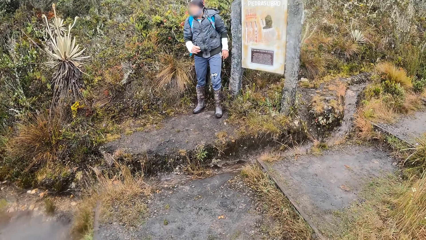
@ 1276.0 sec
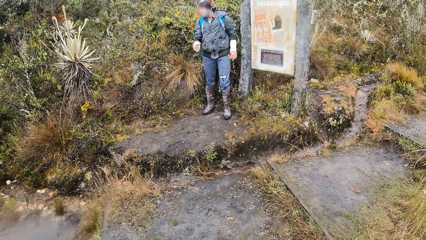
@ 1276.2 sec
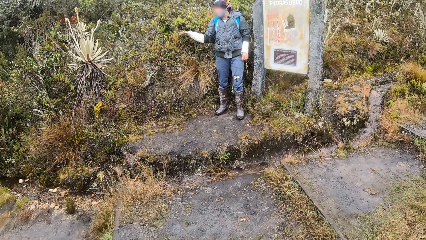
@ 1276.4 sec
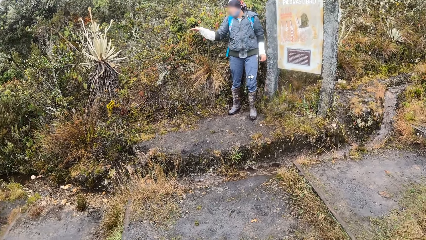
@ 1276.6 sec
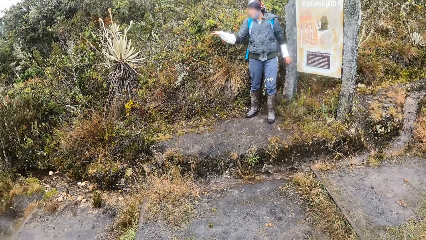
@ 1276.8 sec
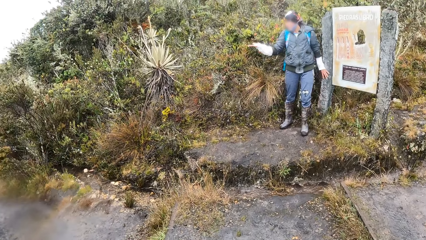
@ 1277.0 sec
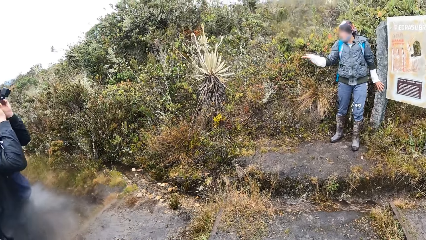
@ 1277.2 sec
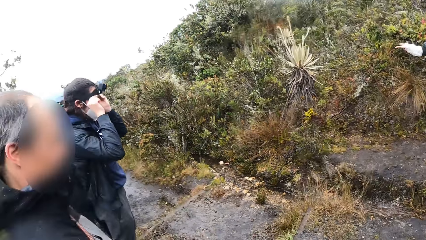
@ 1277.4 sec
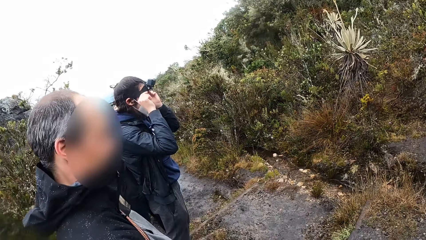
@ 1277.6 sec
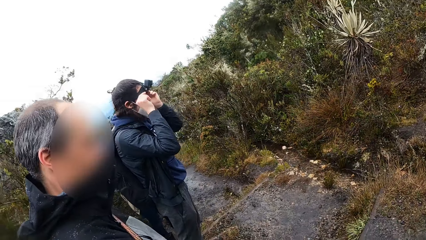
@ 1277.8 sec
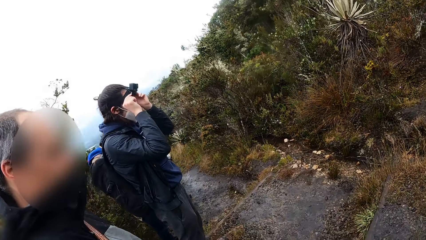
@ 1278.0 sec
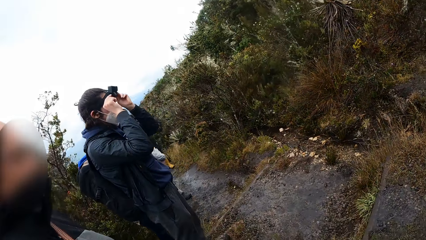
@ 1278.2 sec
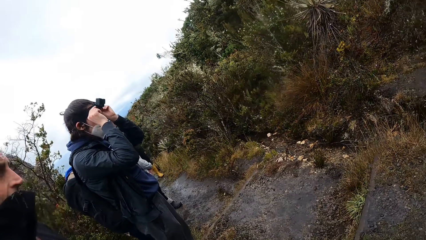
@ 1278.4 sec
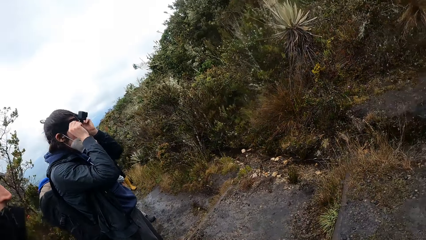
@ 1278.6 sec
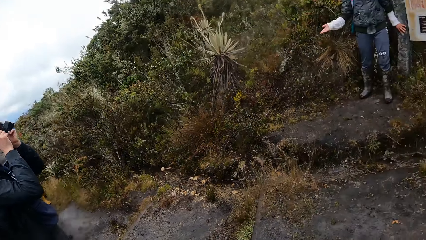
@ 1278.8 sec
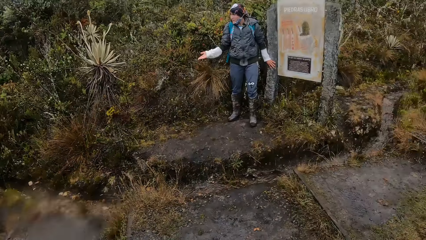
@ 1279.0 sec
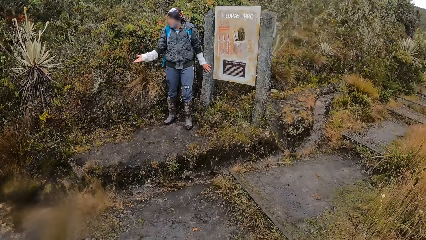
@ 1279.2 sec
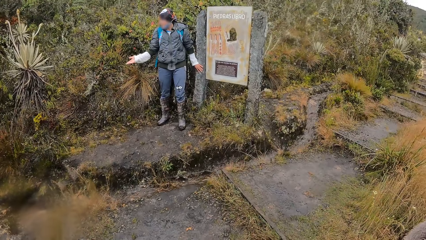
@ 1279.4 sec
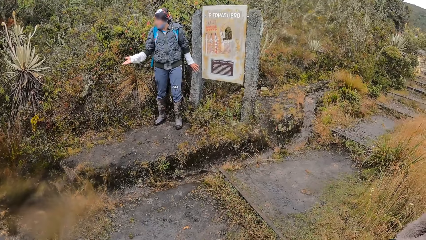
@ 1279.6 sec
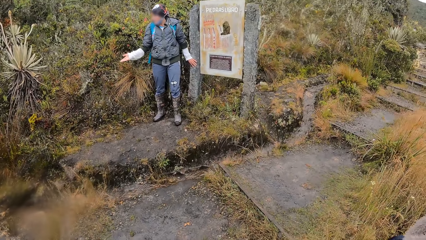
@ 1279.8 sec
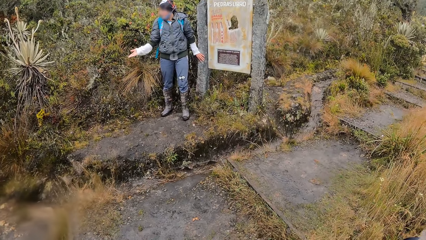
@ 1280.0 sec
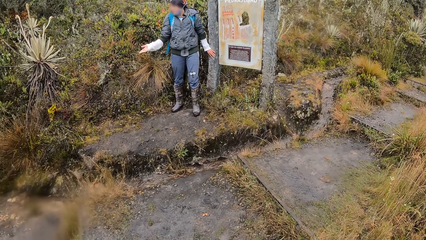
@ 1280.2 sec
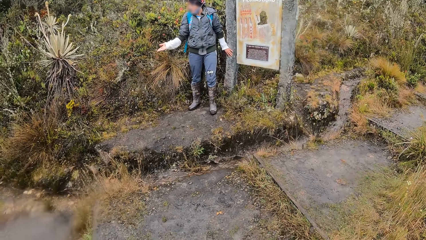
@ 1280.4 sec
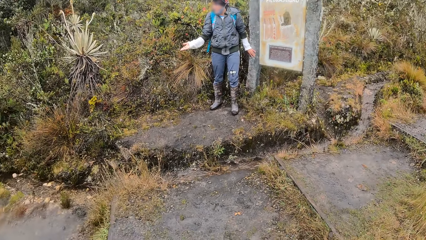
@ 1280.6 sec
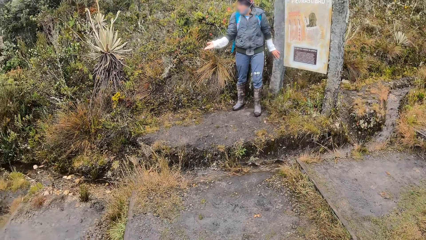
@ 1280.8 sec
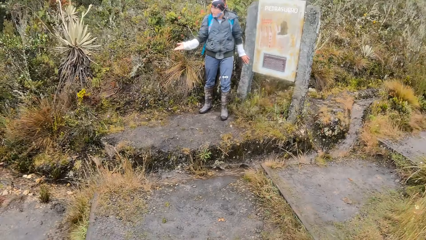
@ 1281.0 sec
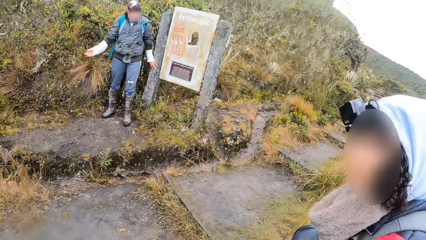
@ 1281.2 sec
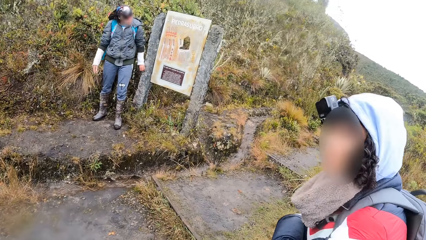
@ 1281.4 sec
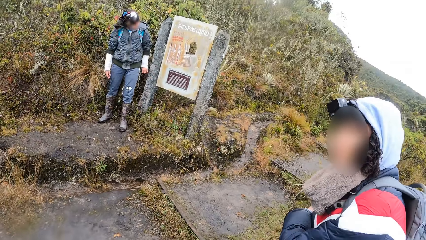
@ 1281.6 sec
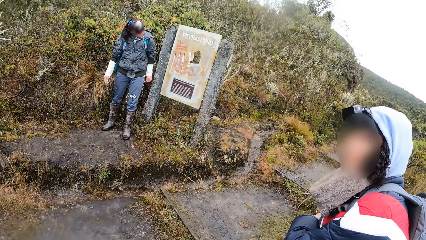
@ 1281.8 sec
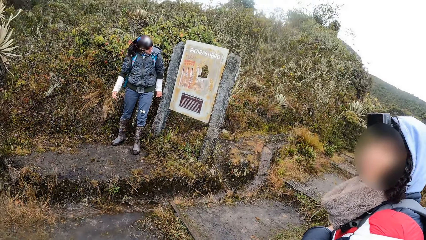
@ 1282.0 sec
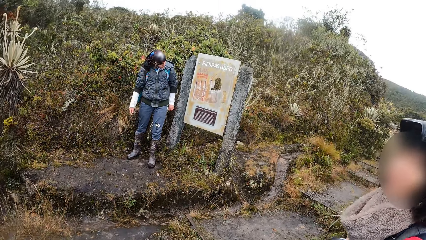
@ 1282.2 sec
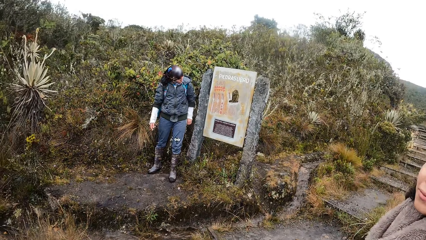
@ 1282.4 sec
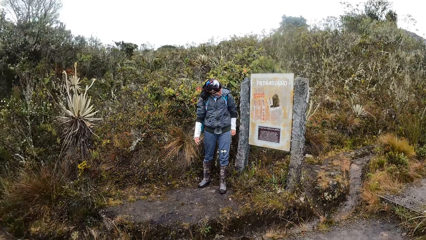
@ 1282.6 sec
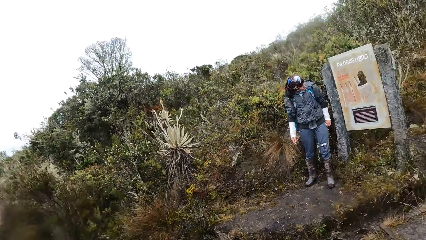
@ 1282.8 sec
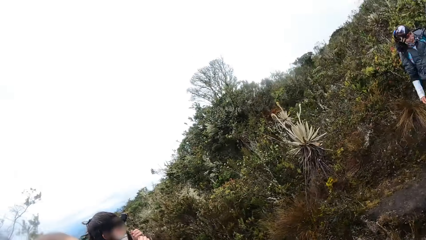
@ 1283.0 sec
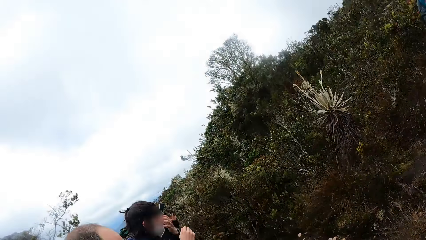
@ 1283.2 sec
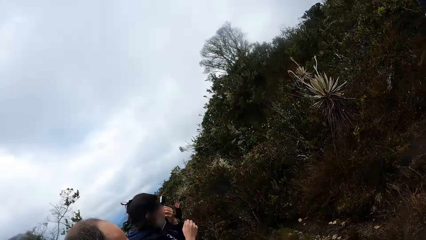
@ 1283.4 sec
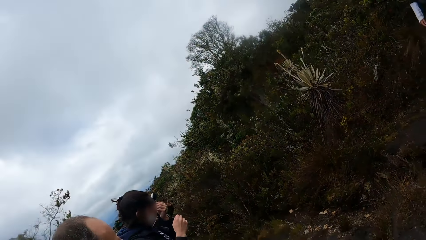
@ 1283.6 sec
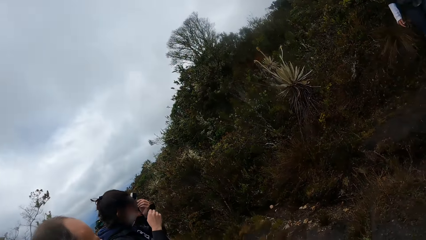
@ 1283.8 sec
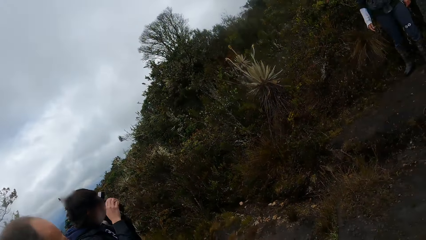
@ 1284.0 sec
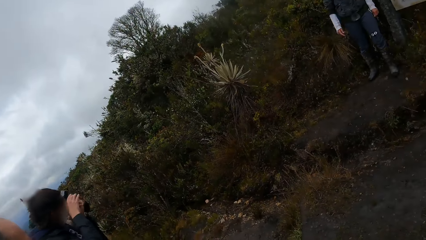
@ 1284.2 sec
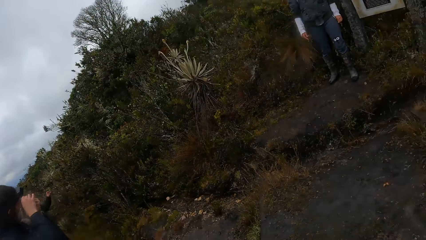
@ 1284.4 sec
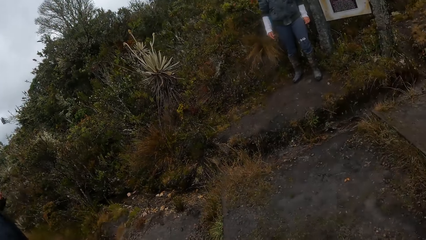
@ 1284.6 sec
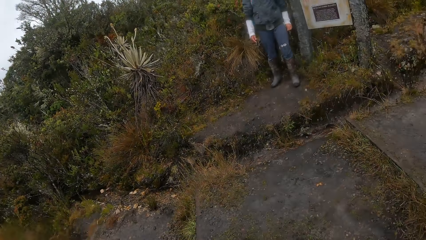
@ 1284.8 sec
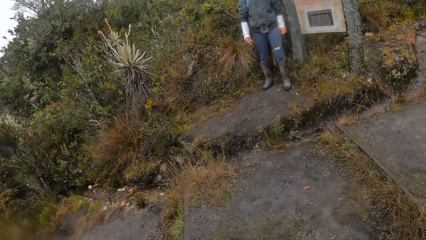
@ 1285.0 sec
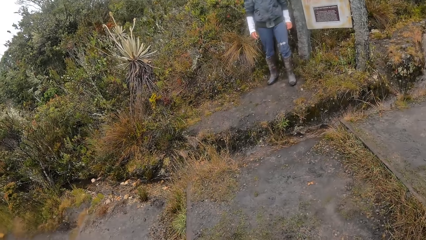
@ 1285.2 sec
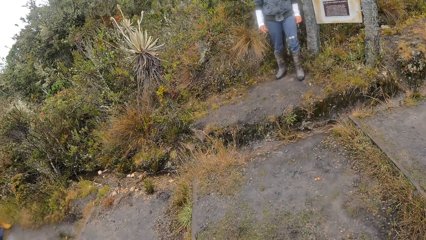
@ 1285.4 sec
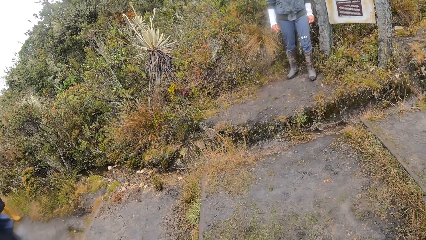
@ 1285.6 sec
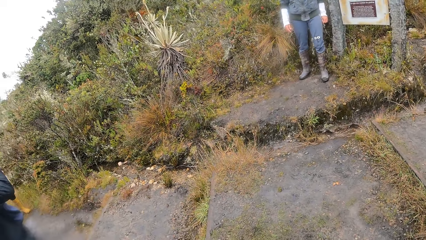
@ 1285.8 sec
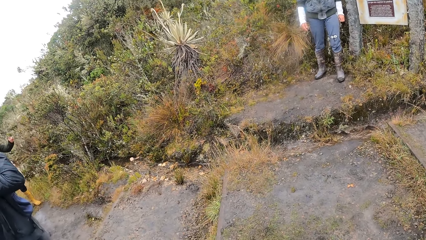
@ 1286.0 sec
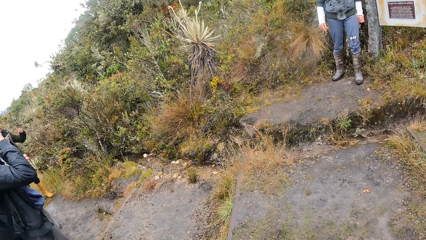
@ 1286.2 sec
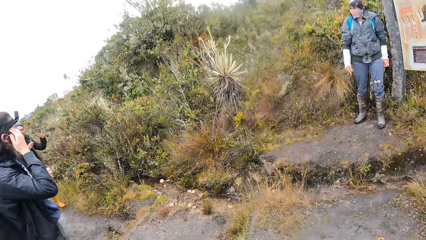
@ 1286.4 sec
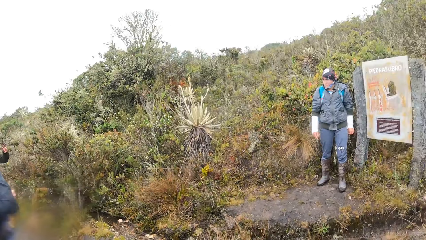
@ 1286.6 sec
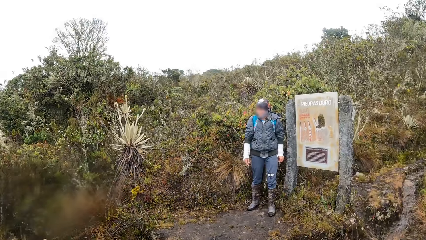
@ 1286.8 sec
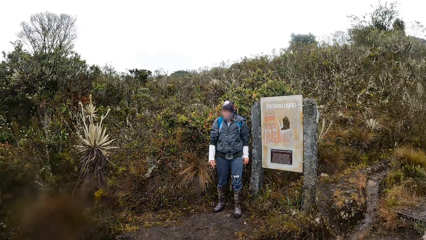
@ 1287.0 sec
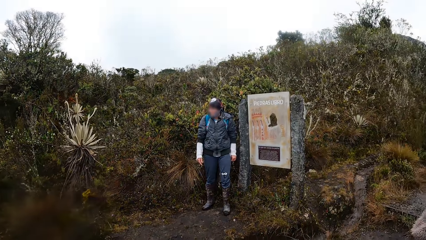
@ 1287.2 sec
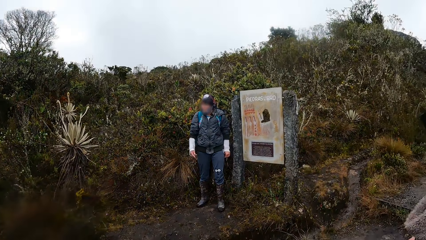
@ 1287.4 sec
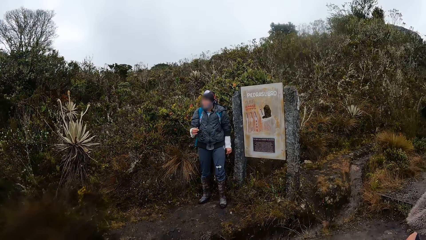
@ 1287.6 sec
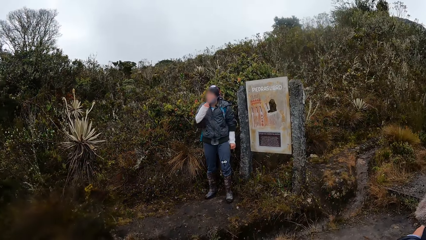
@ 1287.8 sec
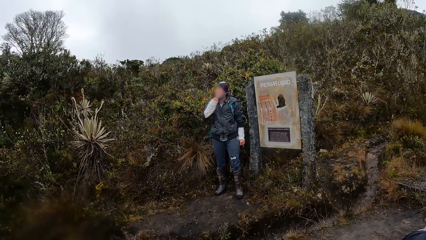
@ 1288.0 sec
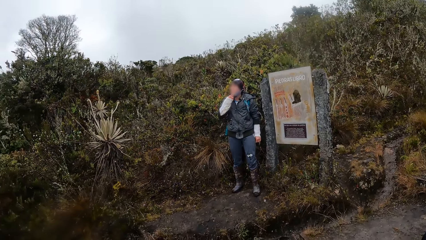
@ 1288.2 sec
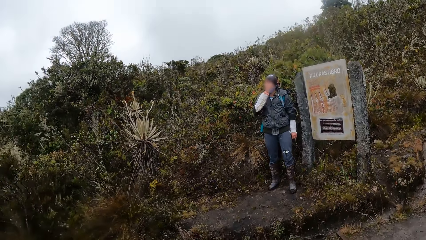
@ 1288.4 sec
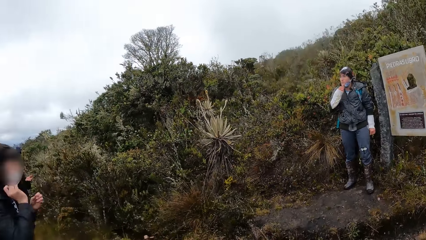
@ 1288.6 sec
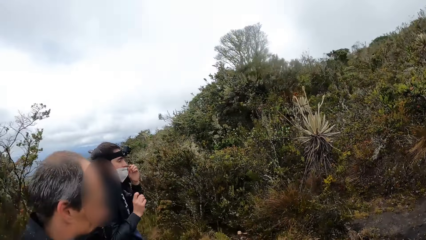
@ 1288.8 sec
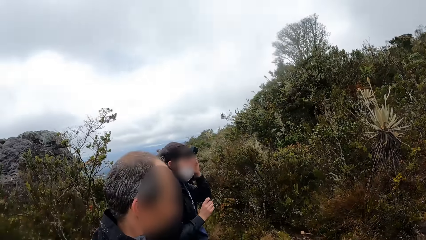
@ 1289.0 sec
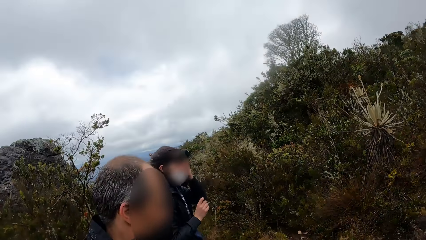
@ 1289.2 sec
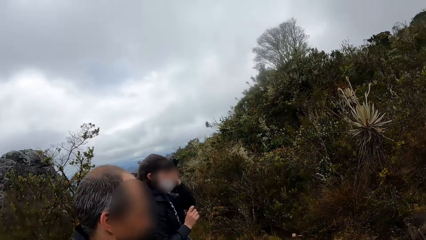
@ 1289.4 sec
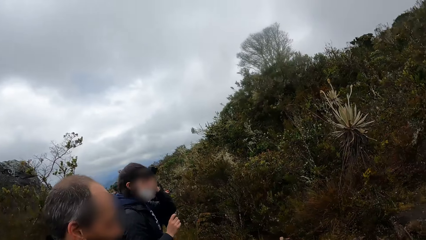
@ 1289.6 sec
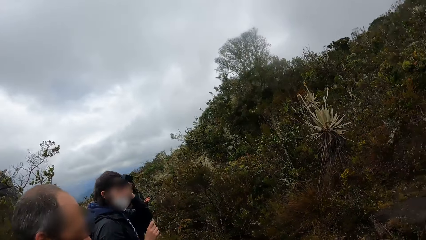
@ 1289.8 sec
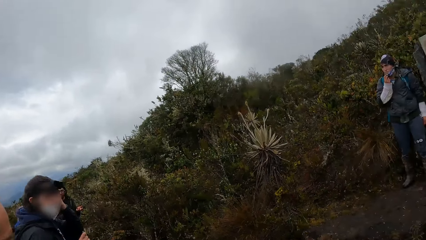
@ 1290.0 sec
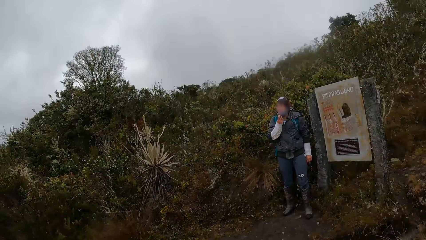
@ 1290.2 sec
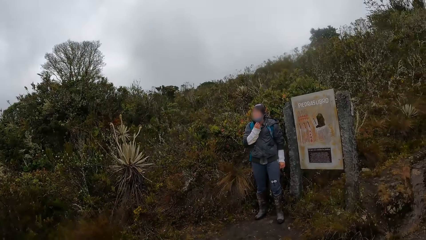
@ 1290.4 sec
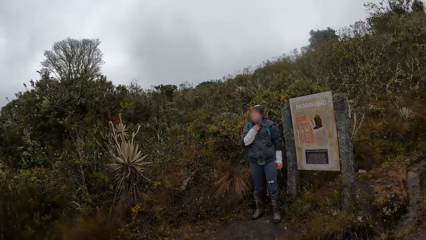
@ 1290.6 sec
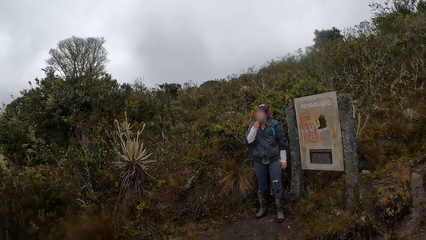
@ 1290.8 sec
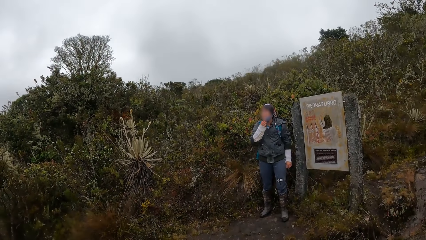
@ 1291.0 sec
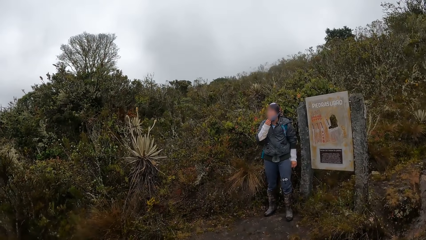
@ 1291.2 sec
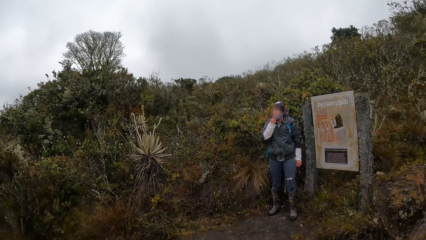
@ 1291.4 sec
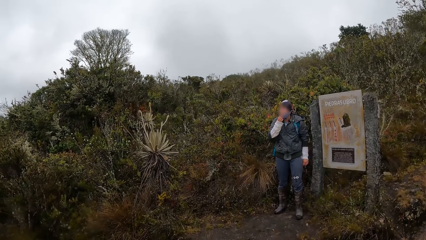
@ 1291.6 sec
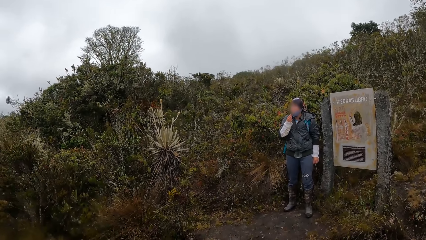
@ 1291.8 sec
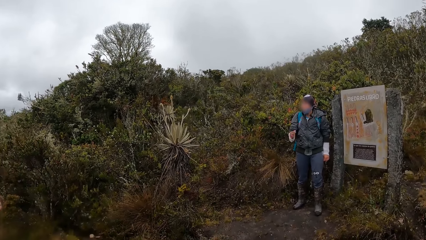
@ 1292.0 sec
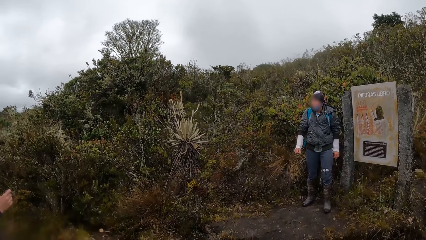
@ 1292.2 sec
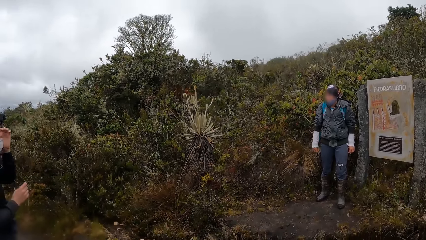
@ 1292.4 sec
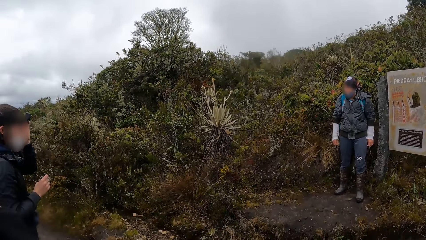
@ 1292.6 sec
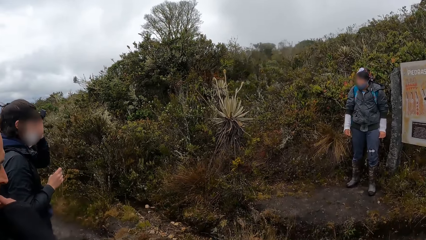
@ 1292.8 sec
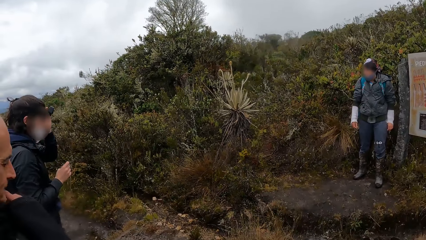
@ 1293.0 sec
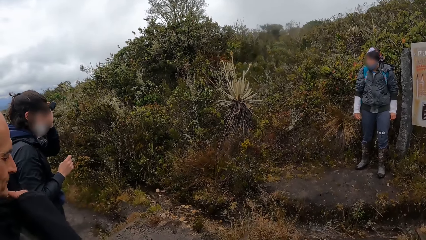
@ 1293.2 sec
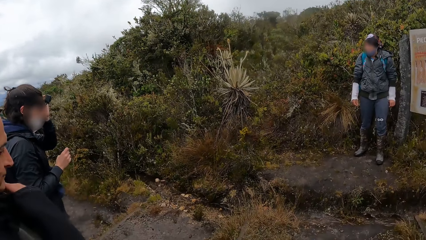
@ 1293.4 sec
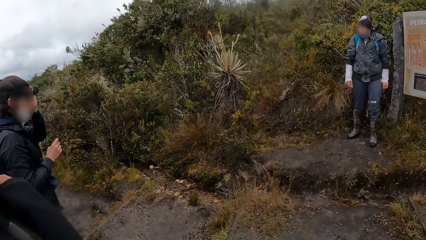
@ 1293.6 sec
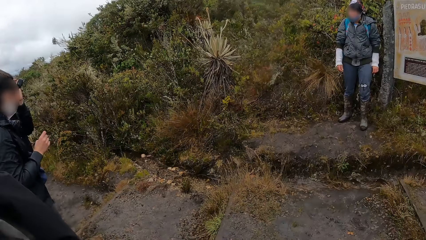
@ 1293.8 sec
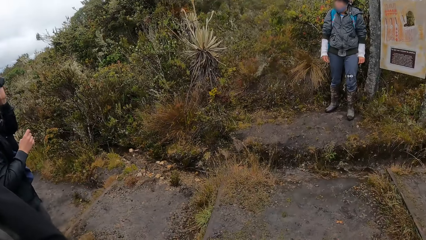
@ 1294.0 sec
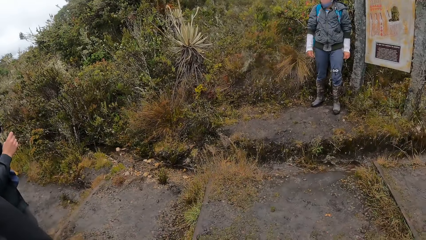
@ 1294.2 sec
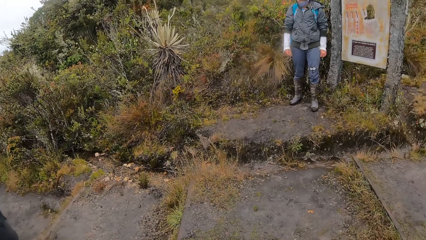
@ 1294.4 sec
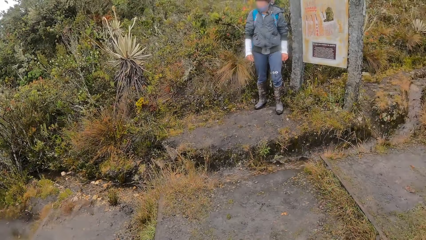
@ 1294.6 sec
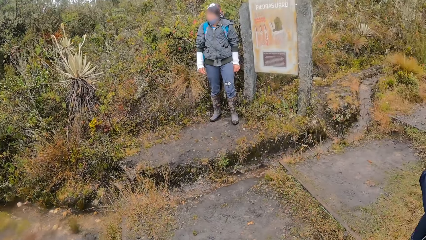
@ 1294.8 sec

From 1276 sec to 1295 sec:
A man moves his hands. The camera wearer looks around. Another man adjusts a camera on his face with both hands. The camera wearer looks around. The first man stretches his hand. The camera wearer looks around. A third man moves a bit. The camera wearer looks around. The second man adjusts the camera. The camera wearer looks around. Another man interacts with the group of people and the camera wearer. The first man moves his hand. The camera wearer looks around. The second man adjusts the camera. The camera wearer looks around. The first man adjusts the mask and drops his hand.
